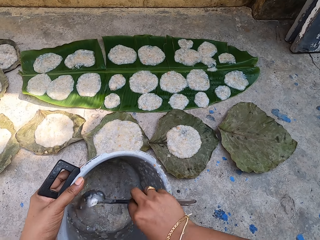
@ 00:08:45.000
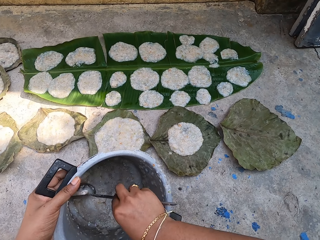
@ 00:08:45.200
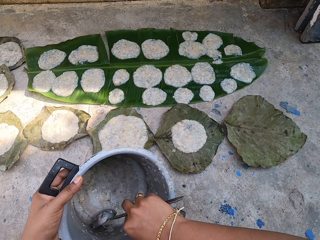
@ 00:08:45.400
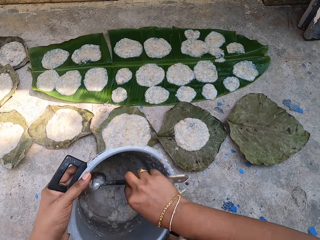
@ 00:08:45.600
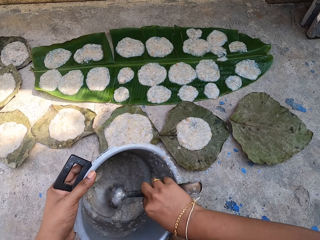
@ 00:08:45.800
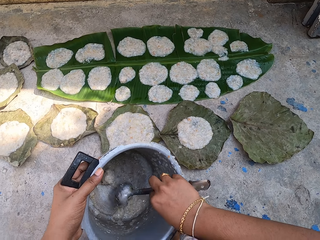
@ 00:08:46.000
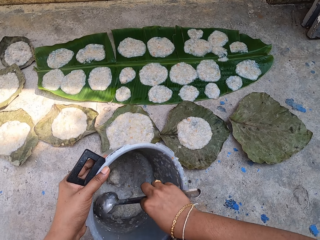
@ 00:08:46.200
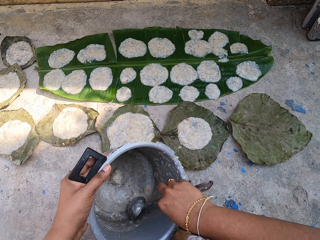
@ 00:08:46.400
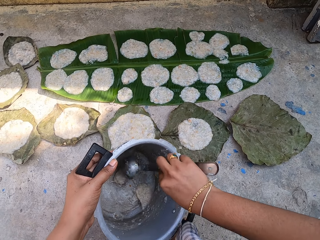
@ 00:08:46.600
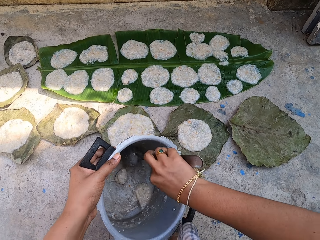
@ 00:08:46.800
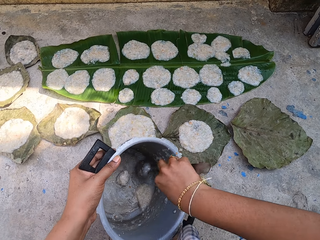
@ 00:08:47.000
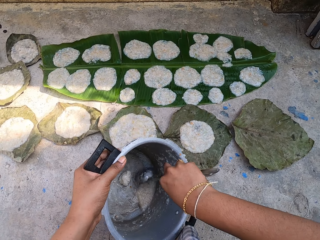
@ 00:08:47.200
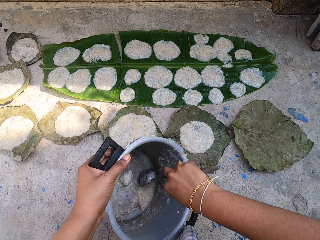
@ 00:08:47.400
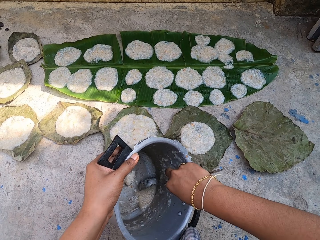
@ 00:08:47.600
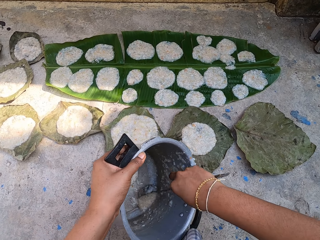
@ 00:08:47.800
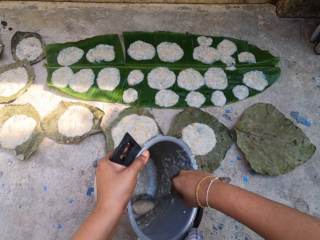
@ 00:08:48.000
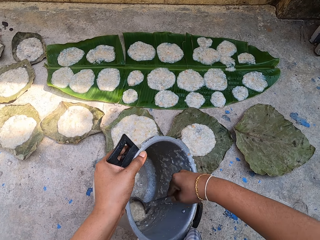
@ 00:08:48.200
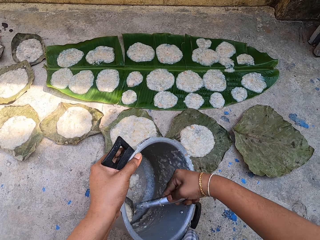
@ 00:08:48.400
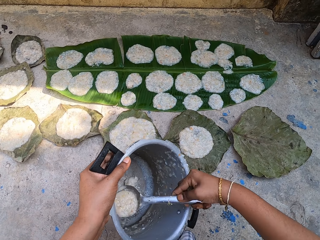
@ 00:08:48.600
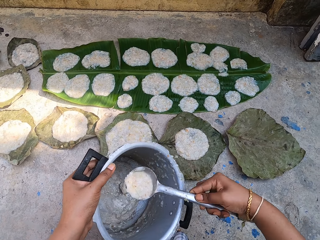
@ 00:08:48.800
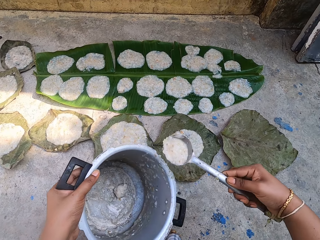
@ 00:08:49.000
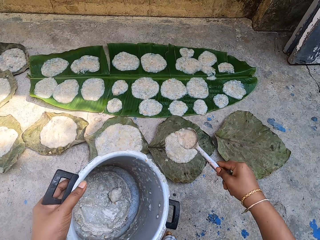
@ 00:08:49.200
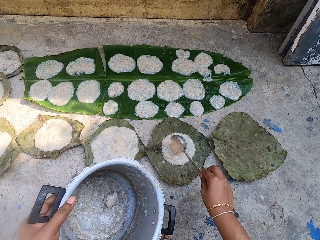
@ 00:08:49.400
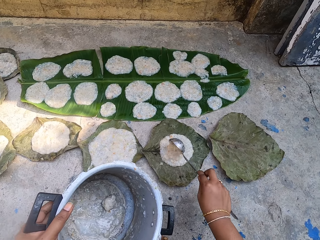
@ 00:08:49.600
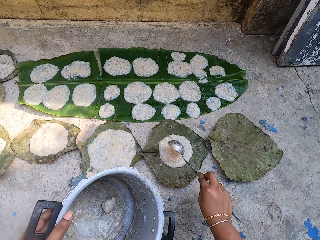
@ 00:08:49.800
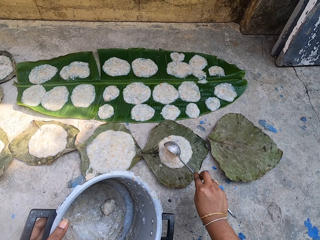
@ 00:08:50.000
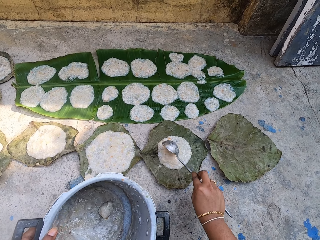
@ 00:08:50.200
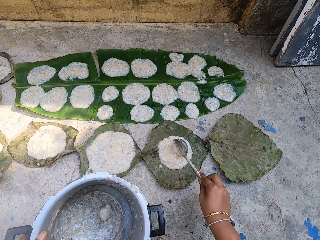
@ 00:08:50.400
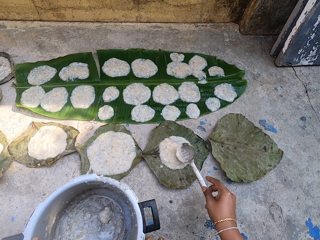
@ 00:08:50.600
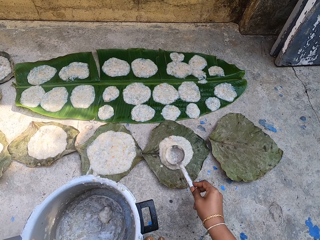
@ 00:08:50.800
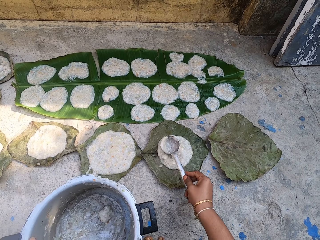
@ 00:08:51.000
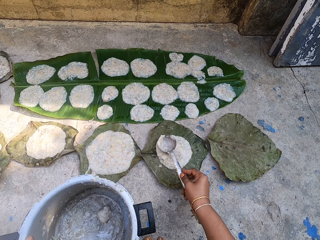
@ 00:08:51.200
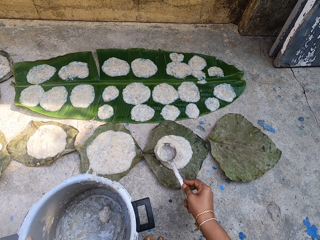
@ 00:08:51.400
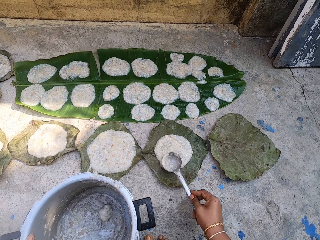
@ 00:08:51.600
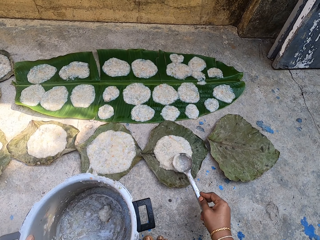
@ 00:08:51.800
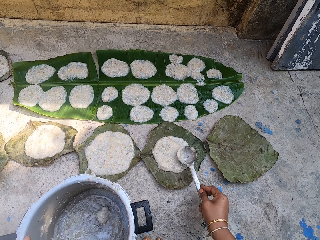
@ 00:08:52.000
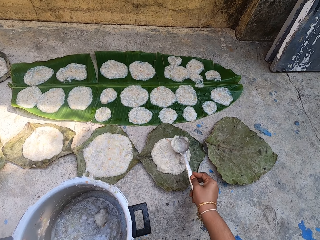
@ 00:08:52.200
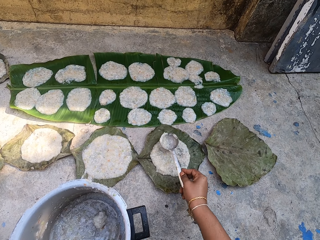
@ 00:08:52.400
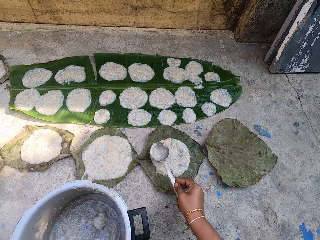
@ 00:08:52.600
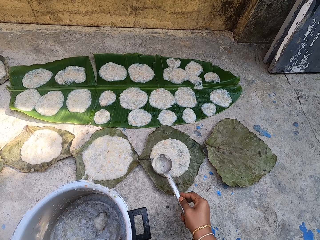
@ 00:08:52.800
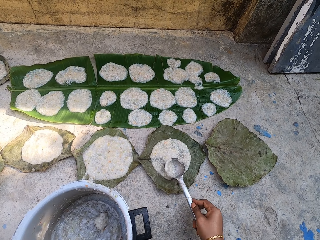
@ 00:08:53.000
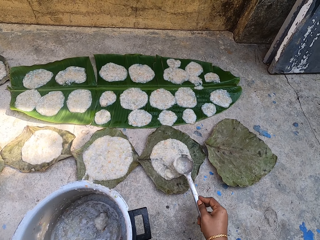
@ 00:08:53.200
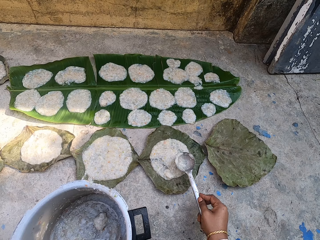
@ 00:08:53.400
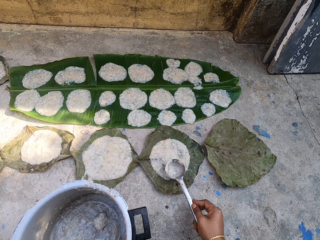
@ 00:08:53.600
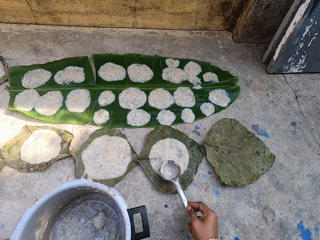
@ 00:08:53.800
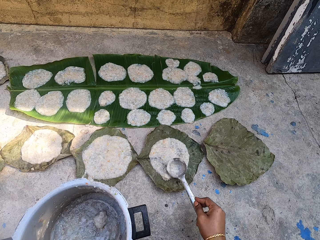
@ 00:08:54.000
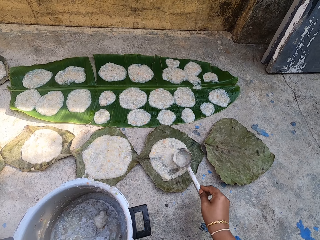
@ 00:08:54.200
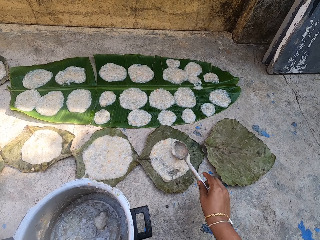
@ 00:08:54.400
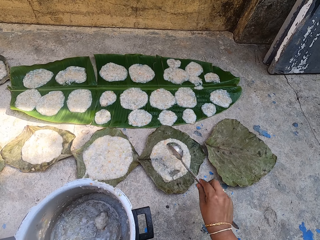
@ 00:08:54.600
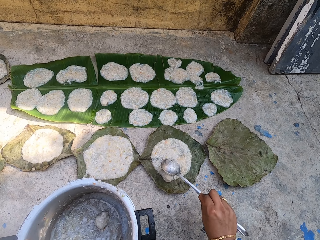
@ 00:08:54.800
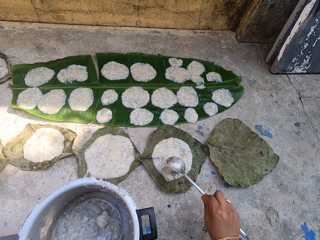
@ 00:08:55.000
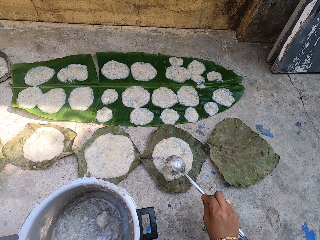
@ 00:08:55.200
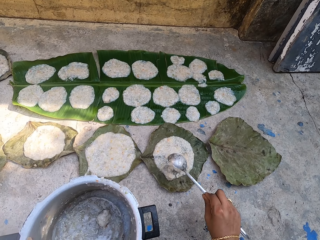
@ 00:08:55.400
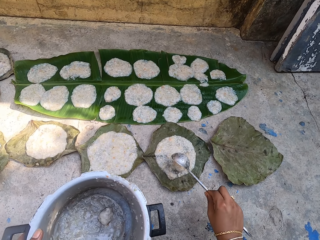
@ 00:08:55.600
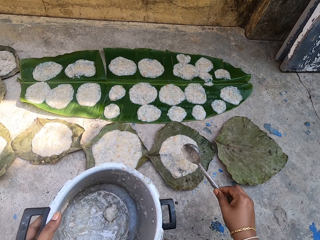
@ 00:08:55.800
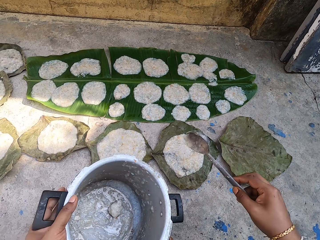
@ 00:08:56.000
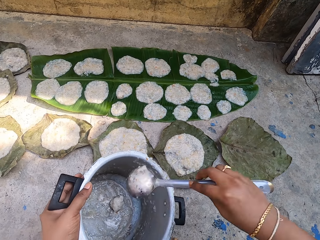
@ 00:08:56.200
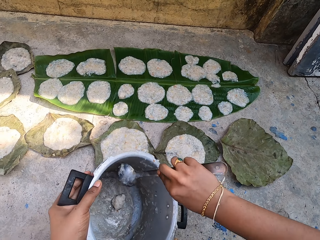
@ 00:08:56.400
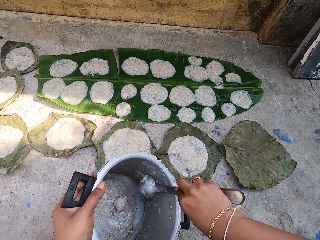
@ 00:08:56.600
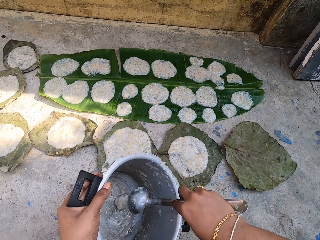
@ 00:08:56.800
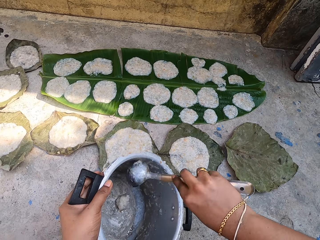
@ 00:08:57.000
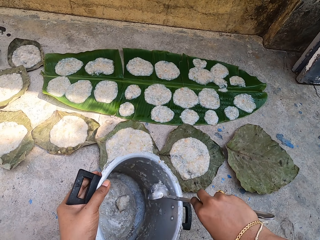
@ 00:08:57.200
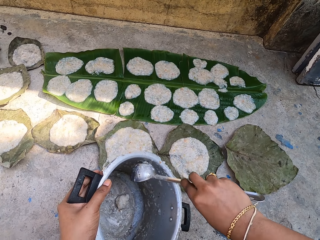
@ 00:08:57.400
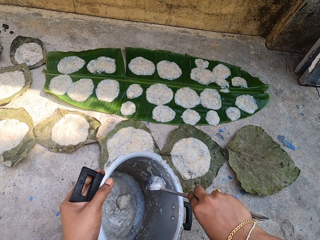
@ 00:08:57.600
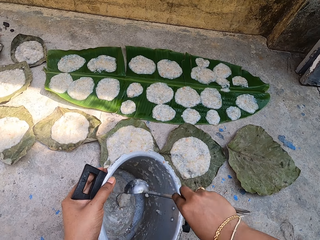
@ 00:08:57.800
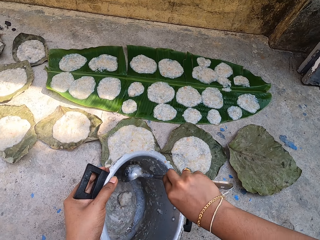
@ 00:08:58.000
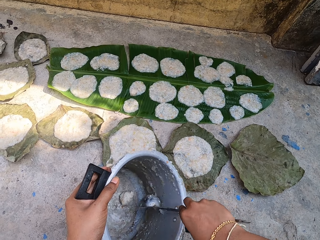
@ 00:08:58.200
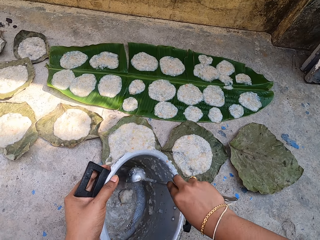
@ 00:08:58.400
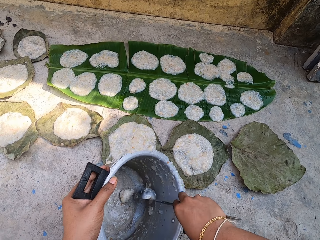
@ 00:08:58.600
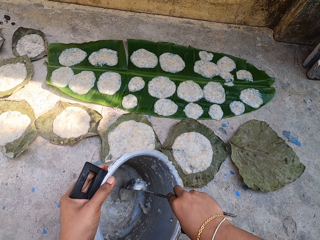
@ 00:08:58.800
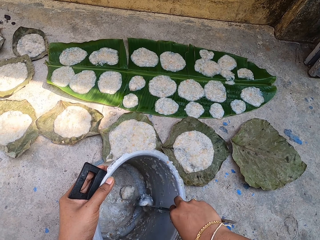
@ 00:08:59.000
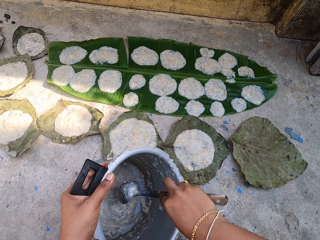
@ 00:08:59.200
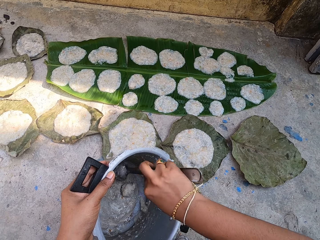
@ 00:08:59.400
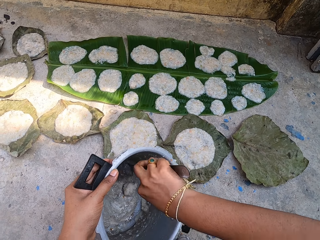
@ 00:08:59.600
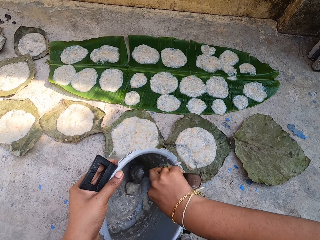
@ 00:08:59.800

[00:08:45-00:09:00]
The camera wearer scoops the food in the cooking pot with a serving spoon. They put the food on the leaf on the floor with the serving spoon. They spread the food on the leaf on the floor with the serving spoon. They put something on the leaf with the spoon. They scoop the food in the cooking pot with the serving spoon.

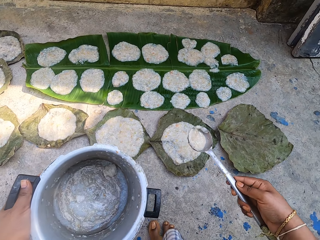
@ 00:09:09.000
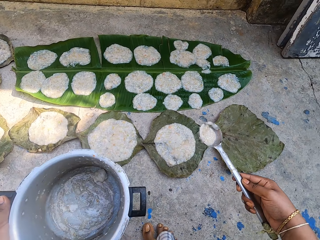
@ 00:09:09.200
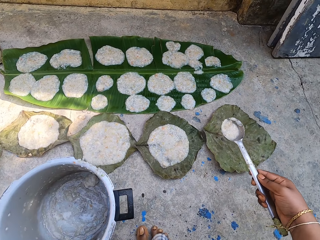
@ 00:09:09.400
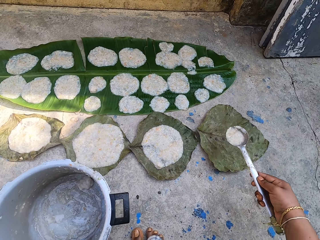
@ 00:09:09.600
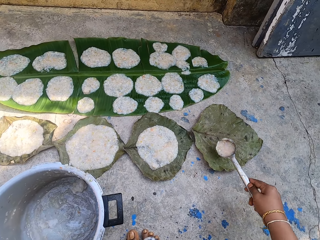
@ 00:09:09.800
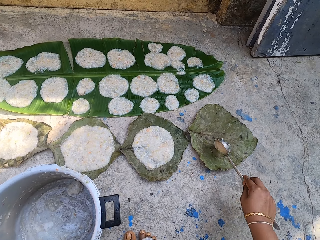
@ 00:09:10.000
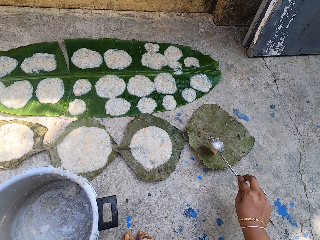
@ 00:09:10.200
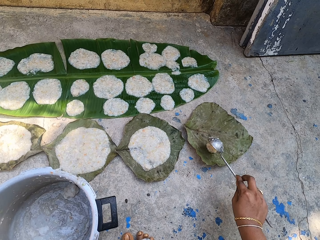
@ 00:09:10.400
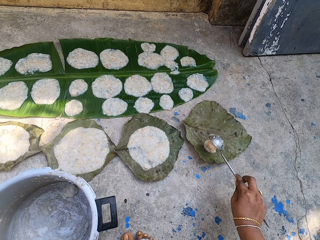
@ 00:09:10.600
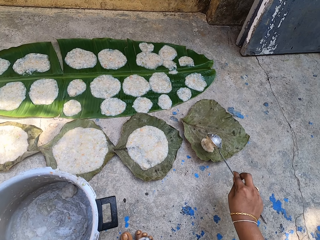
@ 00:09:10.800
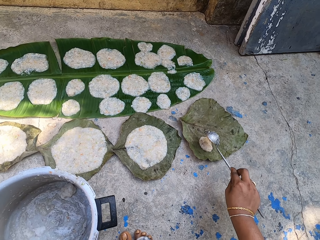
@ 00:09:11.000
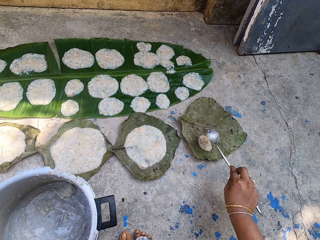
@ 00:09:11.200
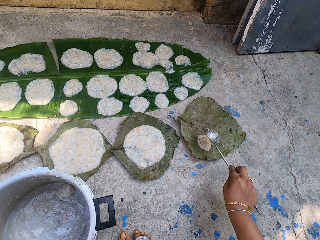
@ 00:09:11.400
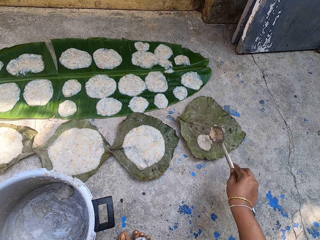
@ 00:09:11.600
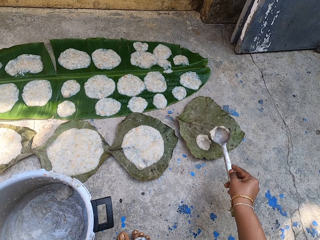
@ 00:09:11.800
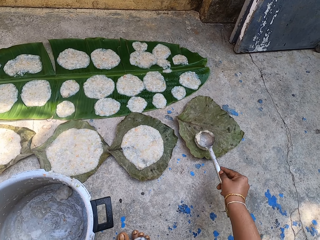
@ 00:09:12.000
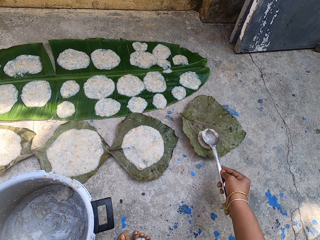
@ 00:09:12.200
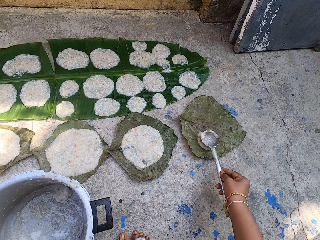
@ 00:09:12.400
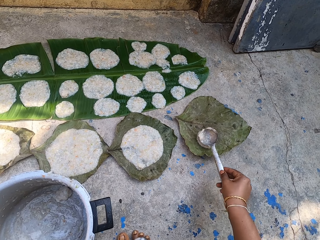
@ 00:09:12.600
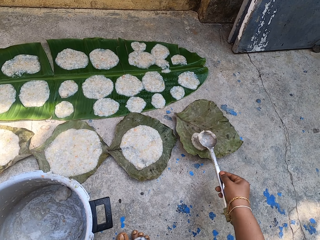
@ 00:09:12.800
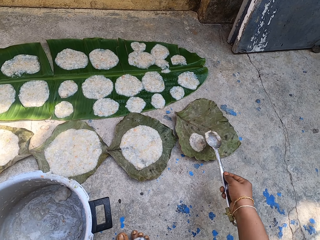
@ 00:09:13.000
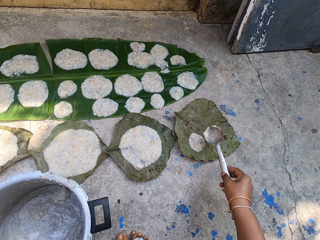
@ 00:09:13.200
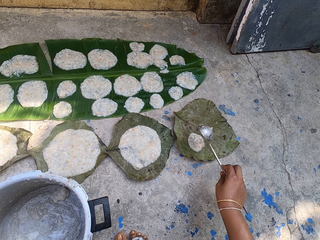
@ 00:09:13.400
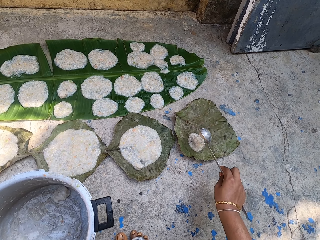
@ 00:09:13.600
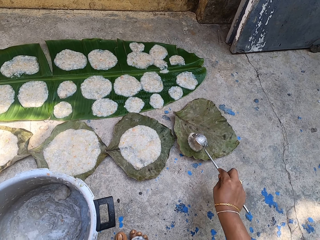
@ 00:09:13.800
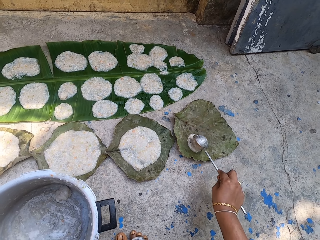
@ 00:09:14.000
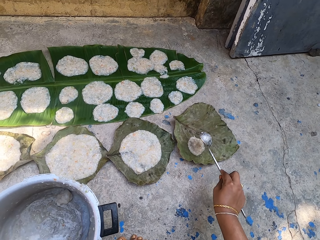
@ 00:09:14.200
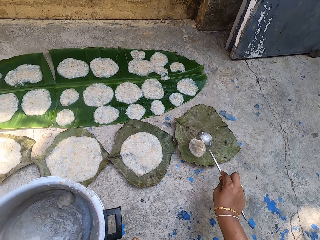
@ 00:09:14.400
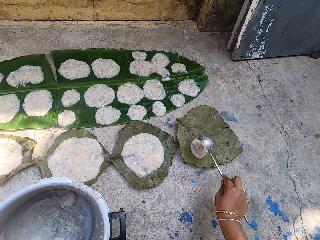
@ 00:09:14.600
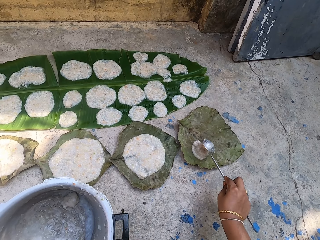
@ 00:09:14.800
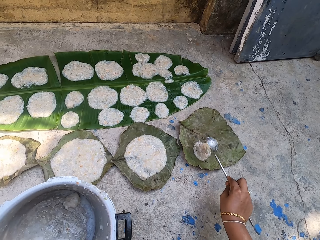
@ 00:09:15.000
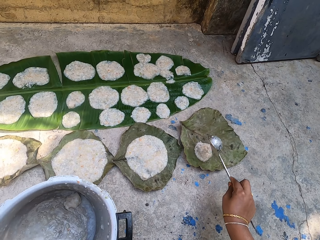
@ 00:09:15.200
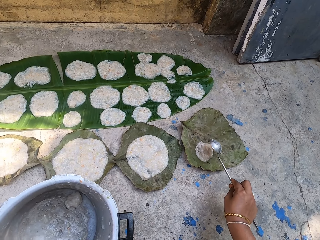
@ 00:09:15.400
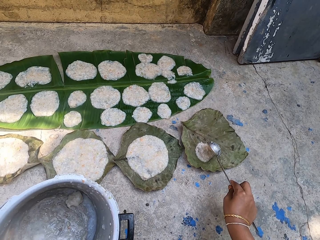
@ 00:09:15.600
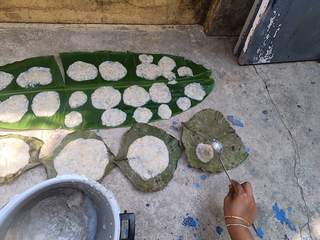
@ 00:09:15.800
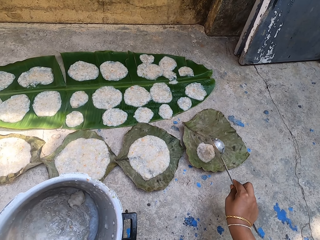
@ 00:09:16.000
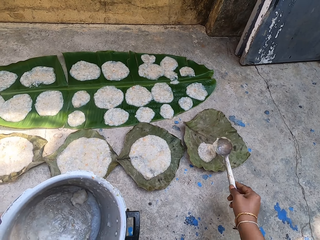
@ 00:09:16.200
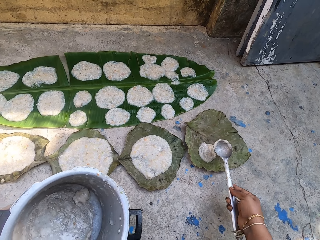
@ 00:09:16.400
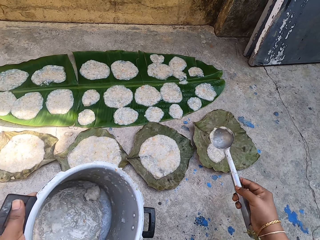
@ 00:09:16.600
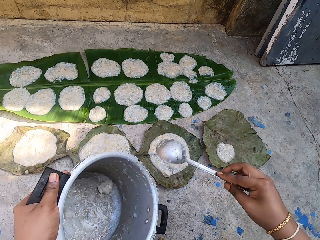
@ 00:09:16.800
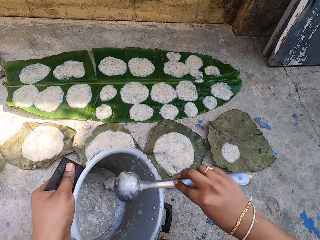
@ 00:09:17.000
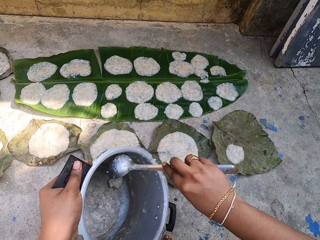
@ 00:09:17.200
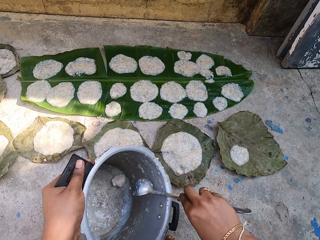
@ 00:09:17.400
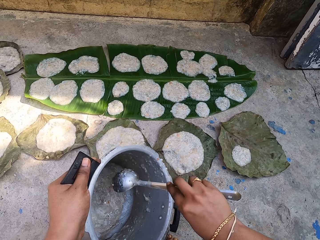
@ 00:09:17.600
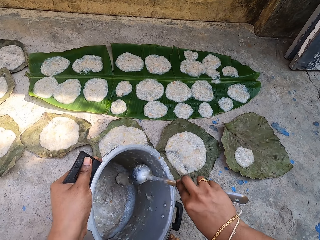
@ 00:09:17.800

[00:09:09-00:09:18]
The camera wearer puts the food on the leaf on the floor with a spoon. They spread something on the leaf with the spoon. They put something on the leaf with the spoon. They scoop food in a pot.
